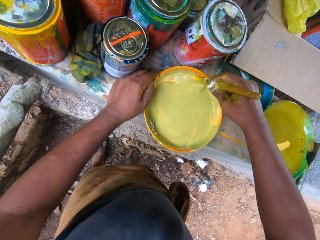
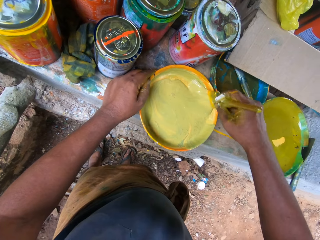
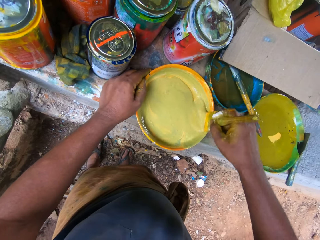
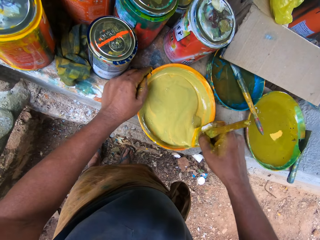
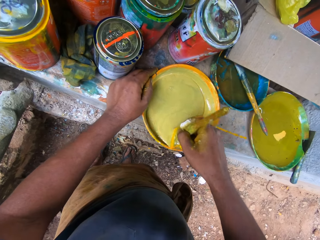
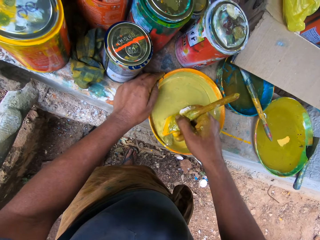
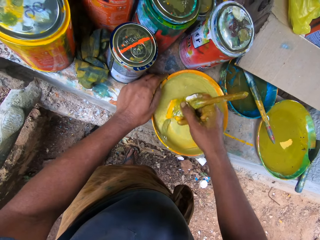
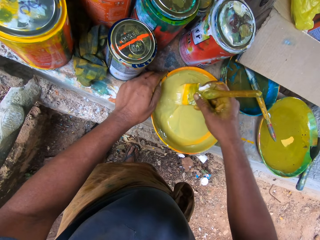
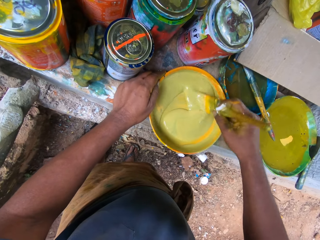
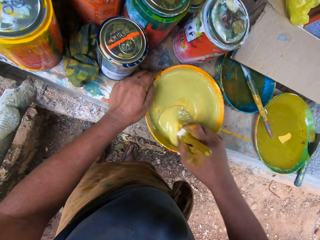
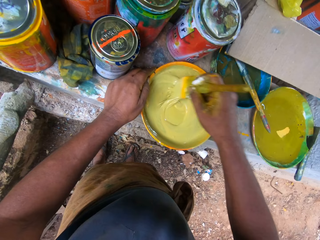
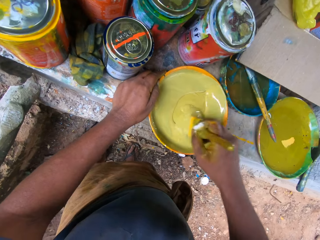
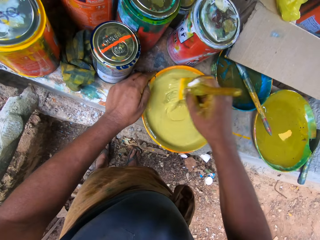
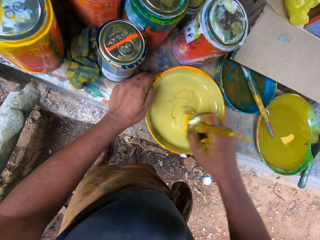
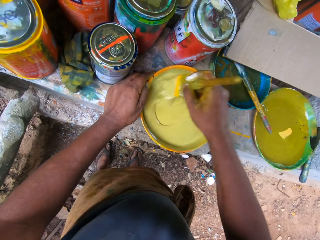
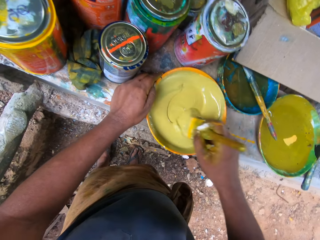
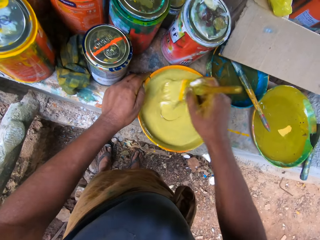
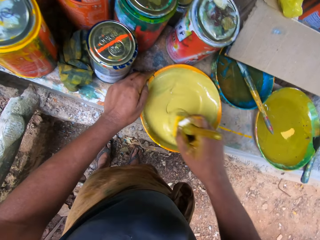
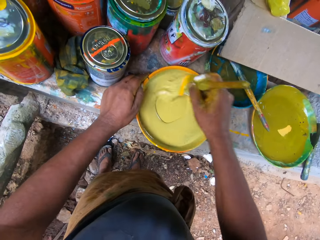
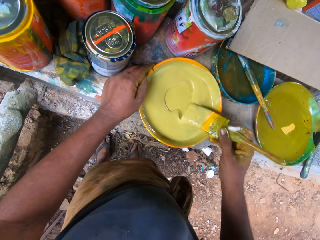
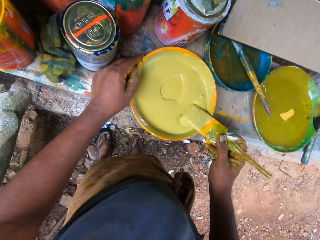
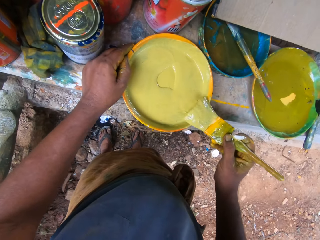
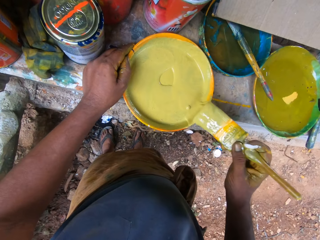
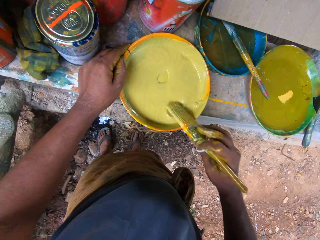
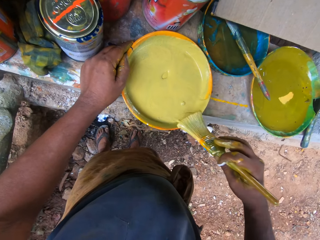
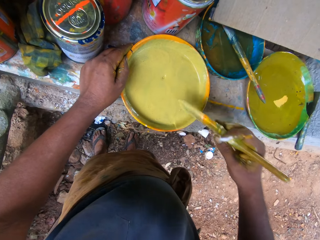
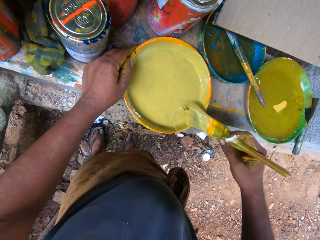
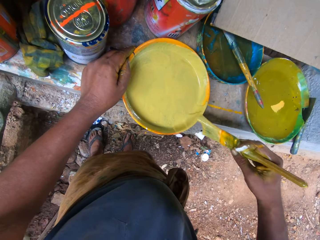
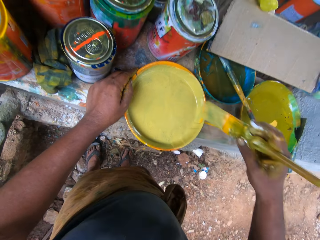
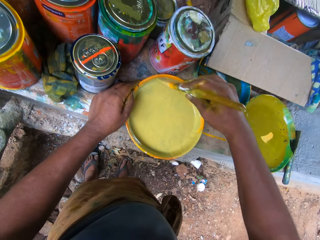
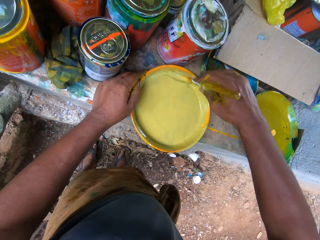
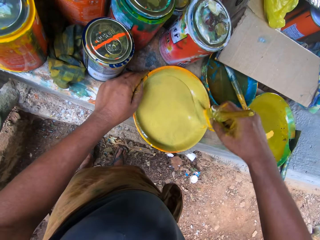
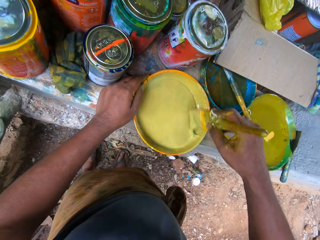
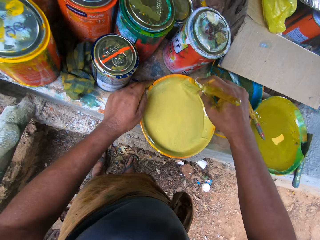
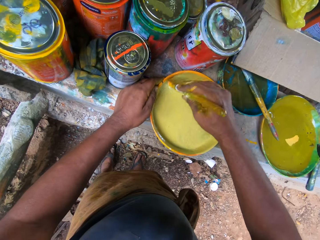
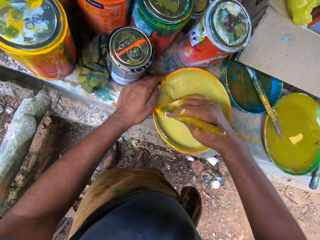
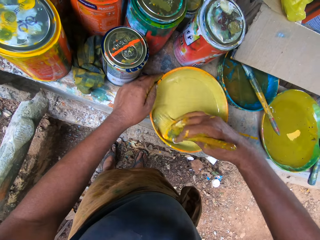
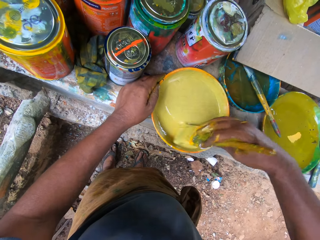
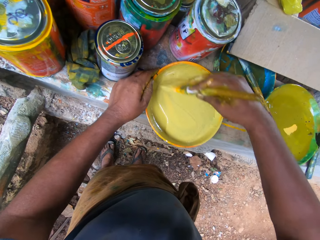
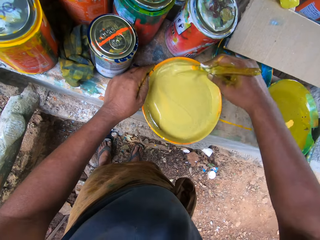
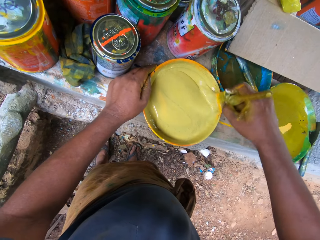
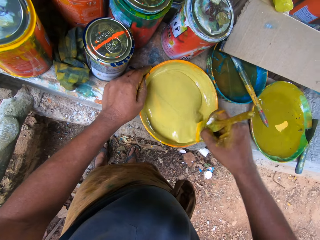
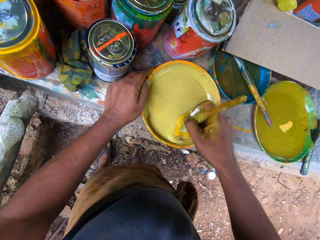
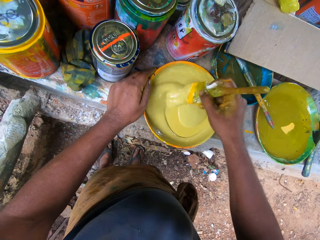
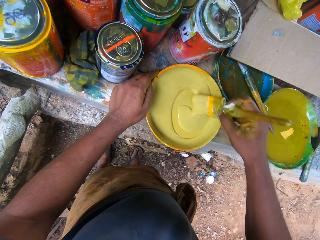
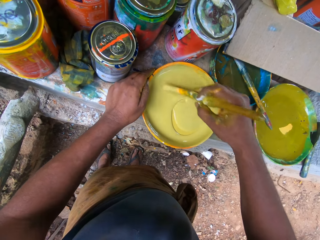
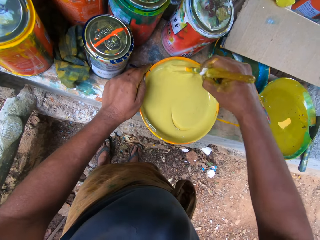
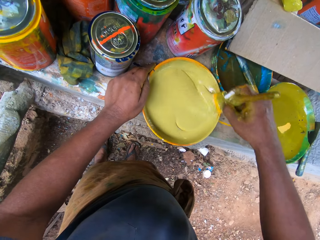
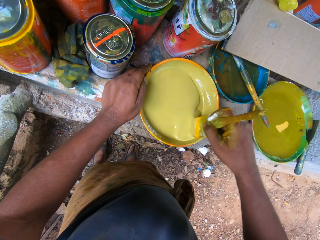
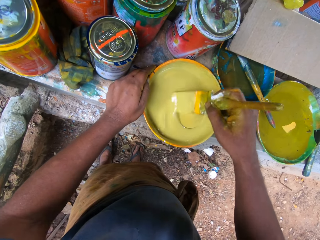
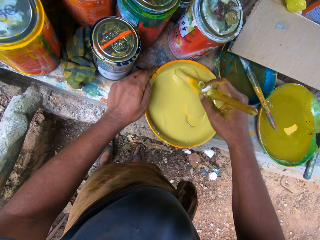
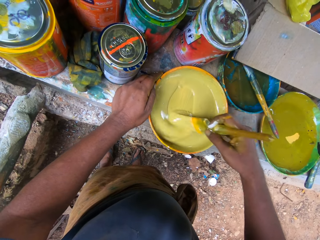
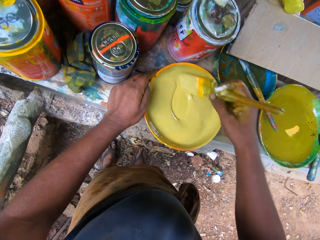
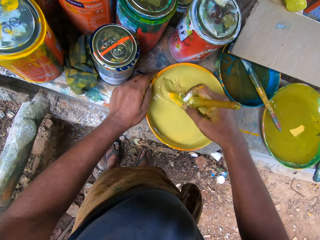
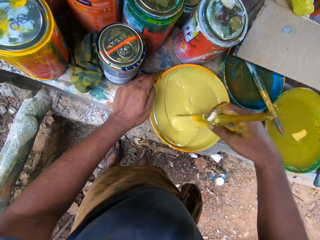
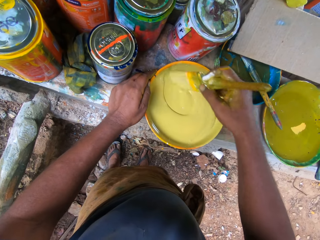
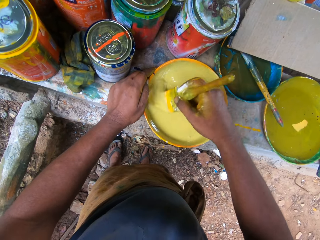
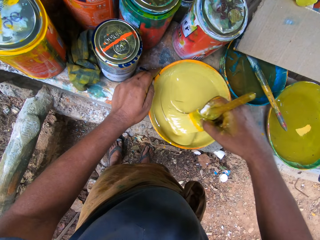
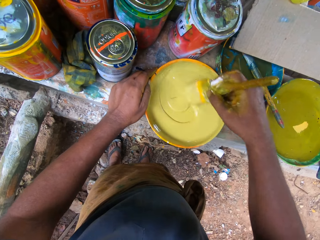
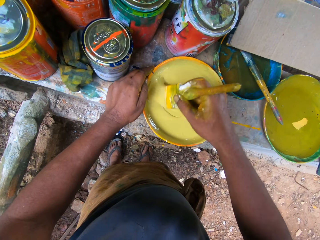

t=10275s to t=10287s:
The camera wearer moves a paint brush on a paint tray. They stir paint with the paint brush.

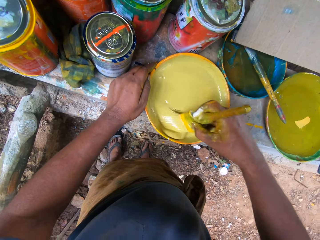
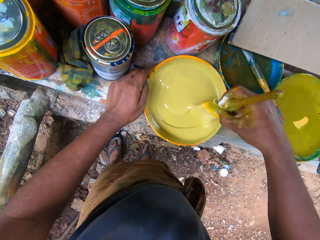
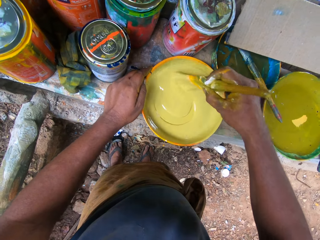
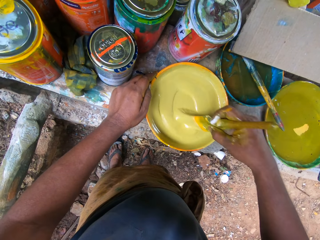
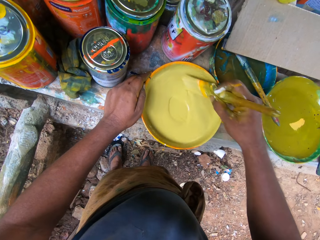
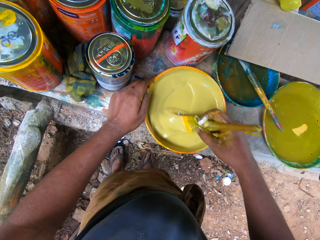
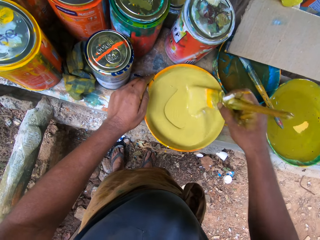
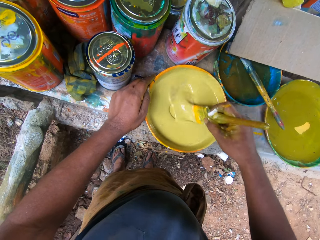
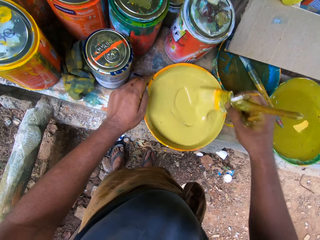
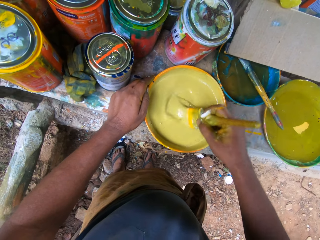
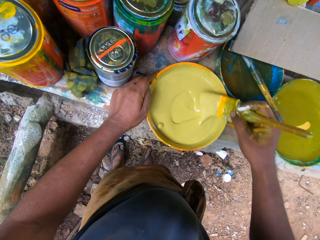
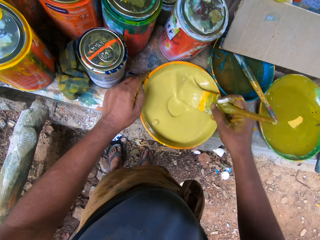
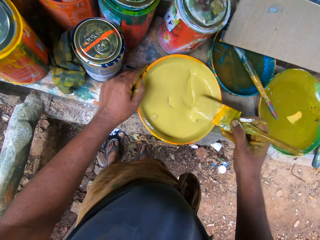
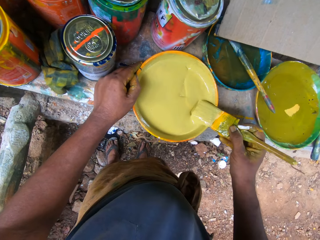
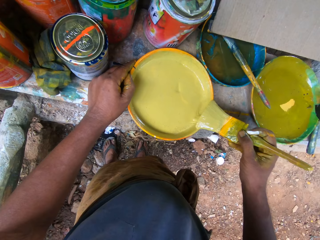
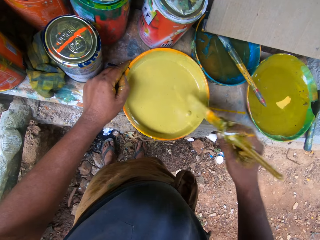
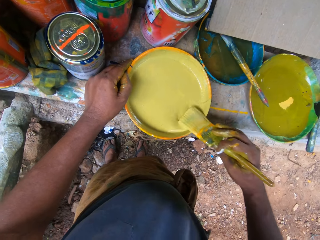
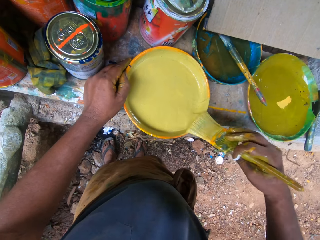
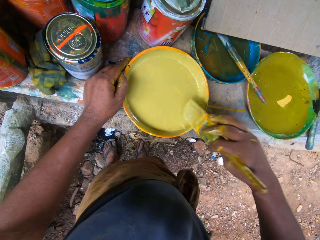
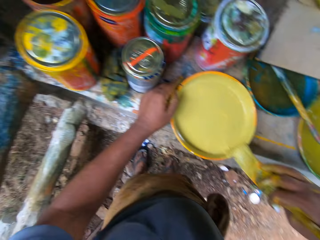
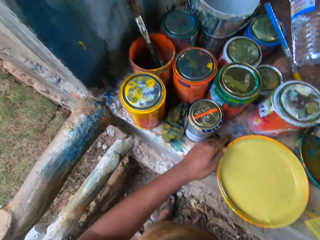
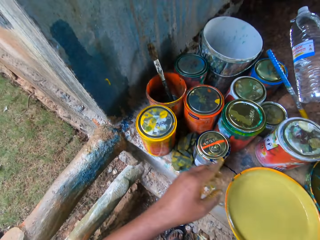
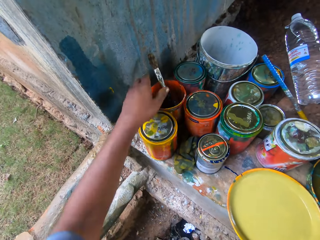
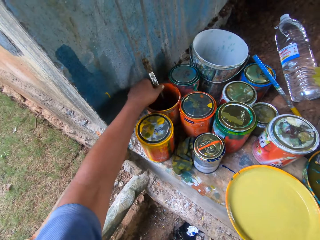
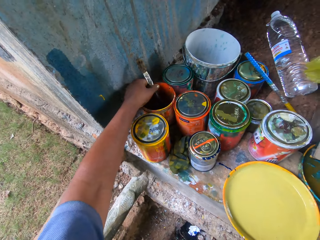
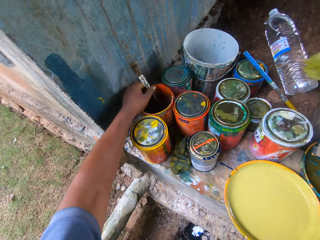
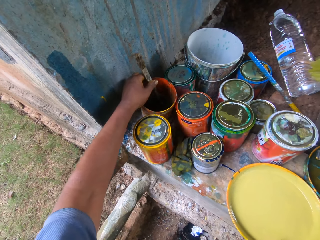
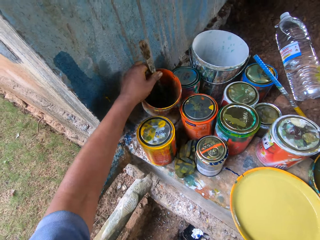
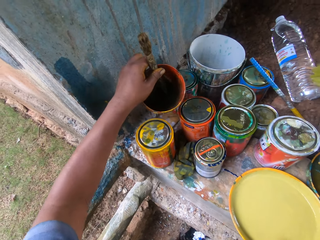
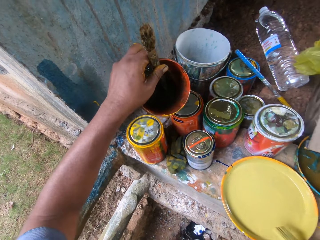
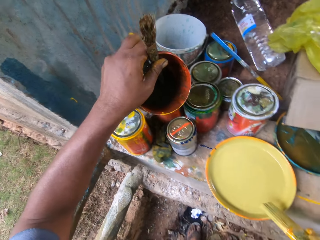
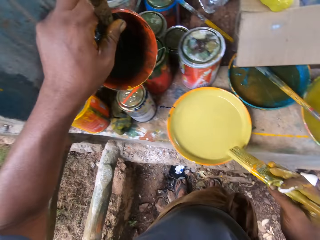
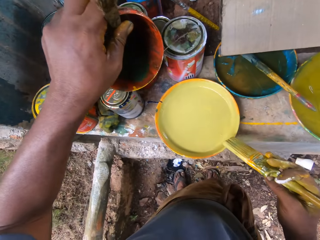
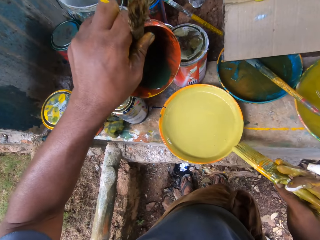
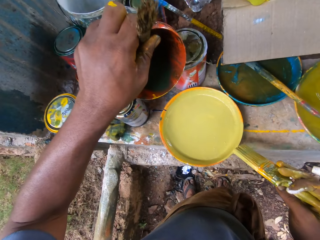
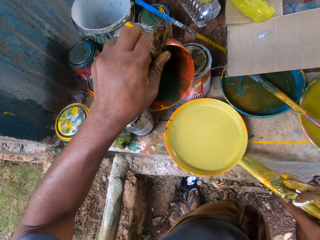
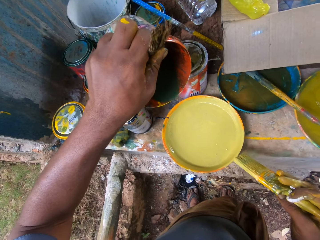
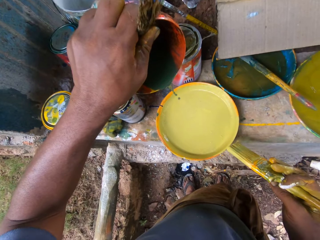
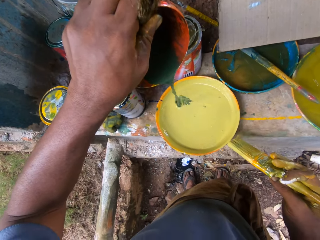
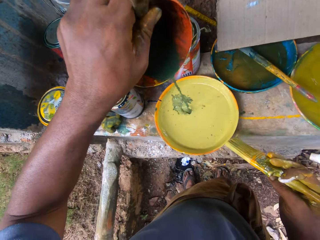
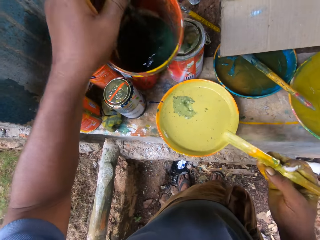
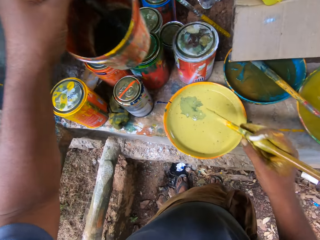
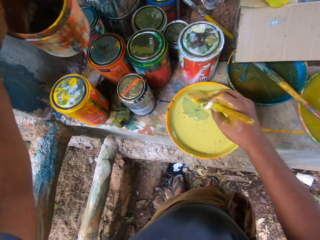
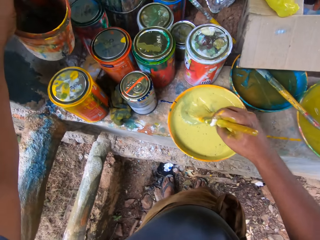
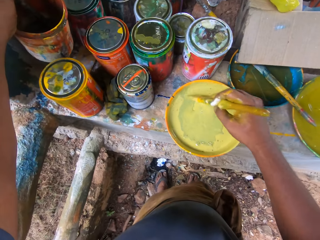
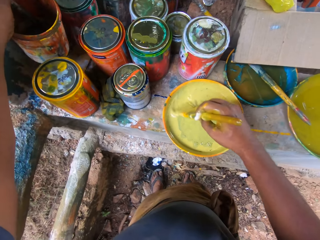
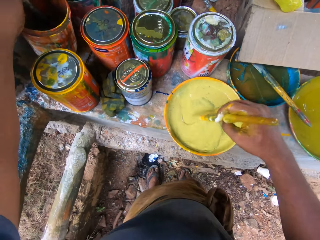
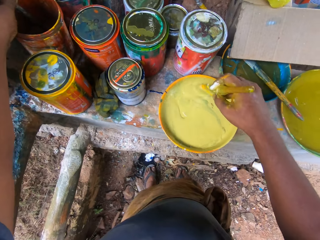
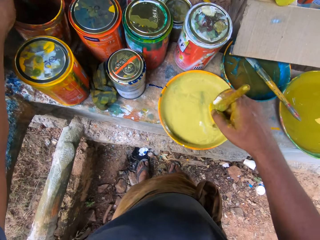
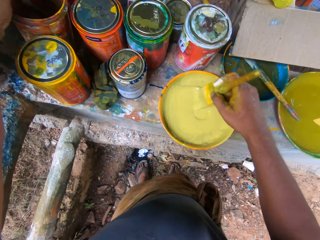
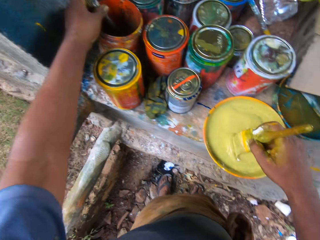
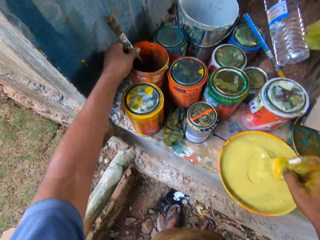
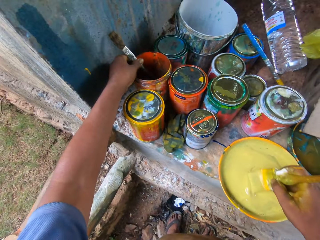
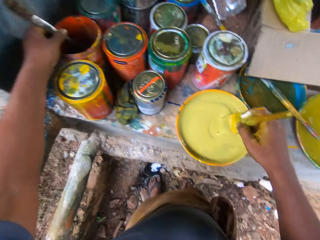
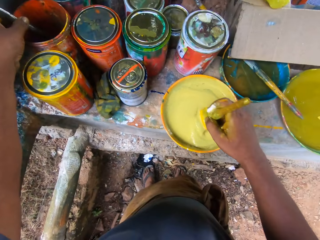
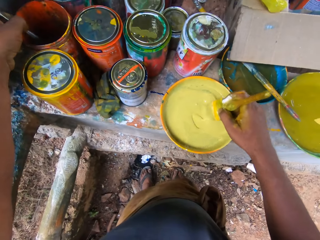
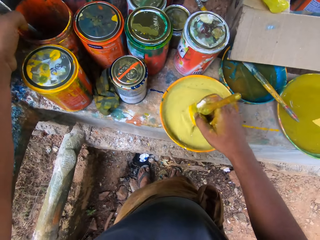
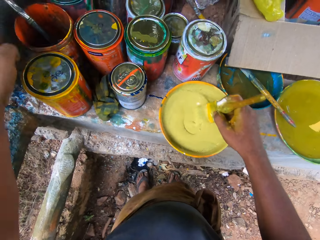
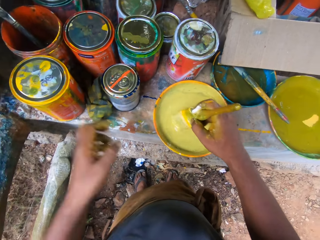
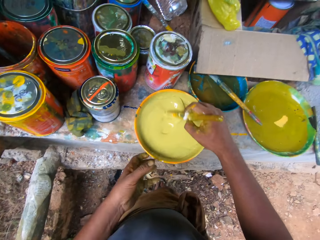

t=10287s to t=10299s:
The camera wearer cleans the brush. They move the paint brush on a paint tray. They carry another container. They pick up a bucket with a hand. They pour paint from the container in the paint tray. They stir the paint with the paint brush. They put down the bucket with a hand.
